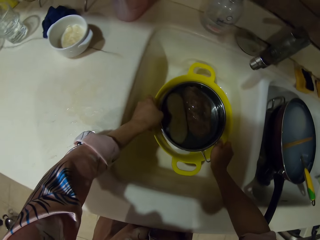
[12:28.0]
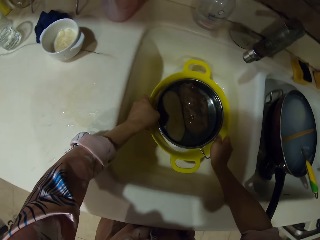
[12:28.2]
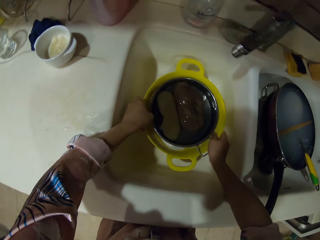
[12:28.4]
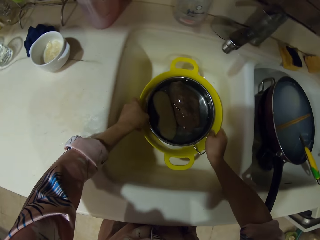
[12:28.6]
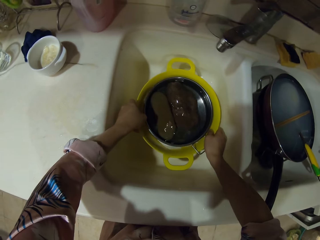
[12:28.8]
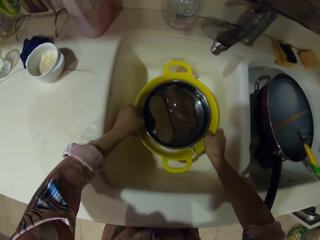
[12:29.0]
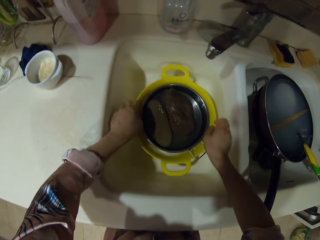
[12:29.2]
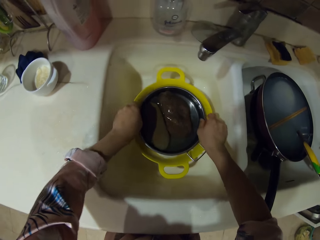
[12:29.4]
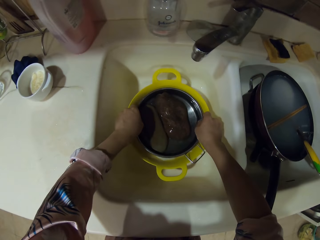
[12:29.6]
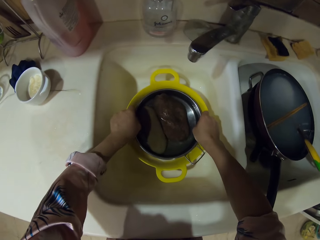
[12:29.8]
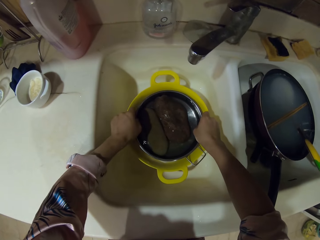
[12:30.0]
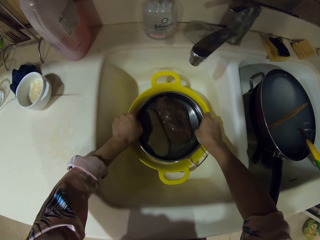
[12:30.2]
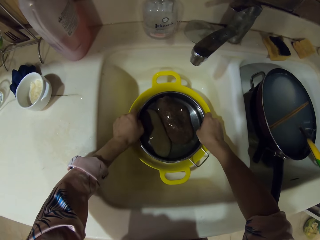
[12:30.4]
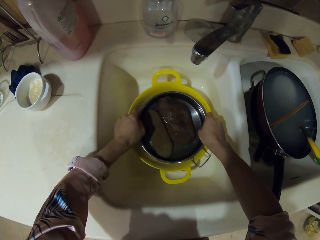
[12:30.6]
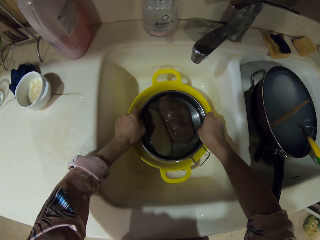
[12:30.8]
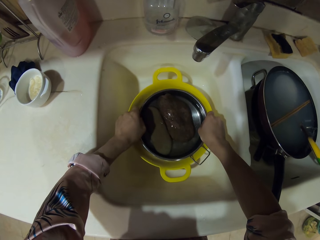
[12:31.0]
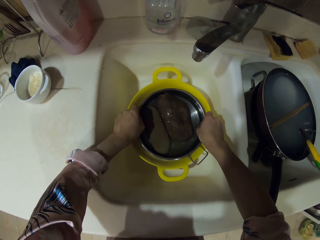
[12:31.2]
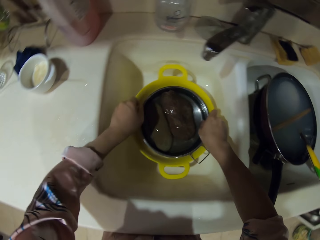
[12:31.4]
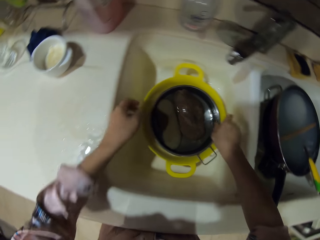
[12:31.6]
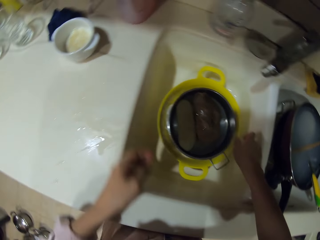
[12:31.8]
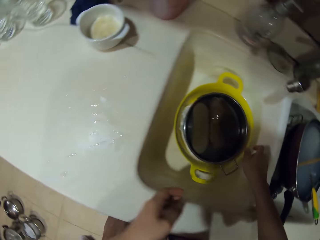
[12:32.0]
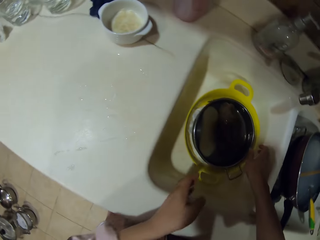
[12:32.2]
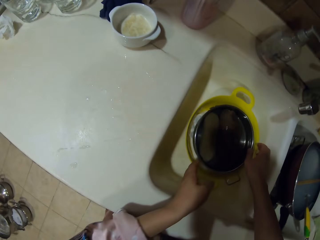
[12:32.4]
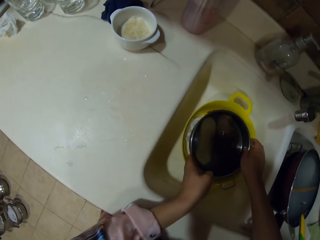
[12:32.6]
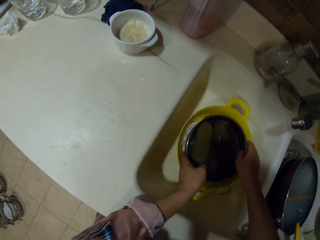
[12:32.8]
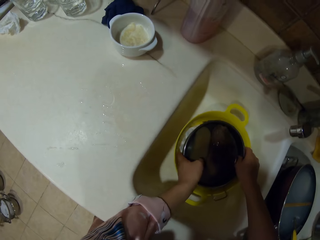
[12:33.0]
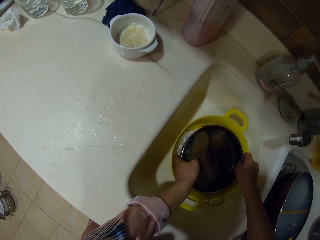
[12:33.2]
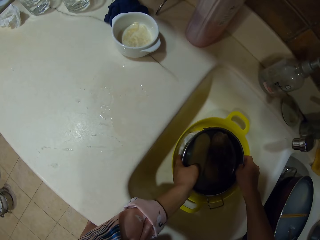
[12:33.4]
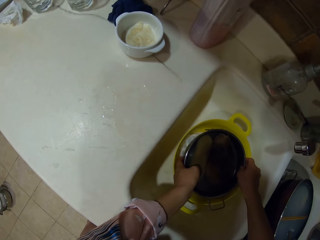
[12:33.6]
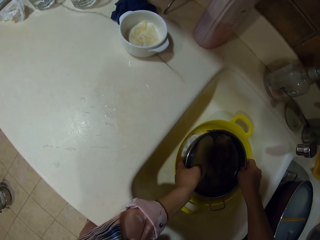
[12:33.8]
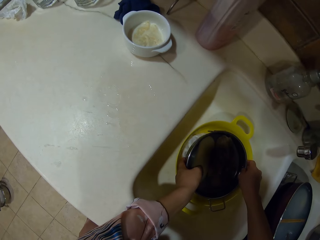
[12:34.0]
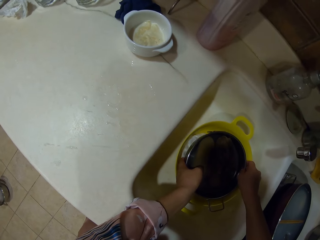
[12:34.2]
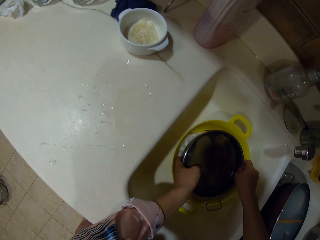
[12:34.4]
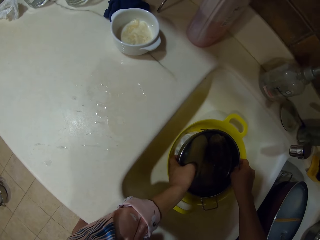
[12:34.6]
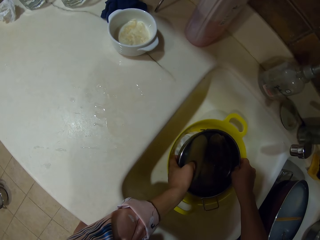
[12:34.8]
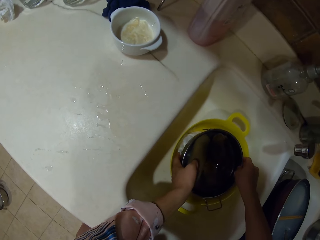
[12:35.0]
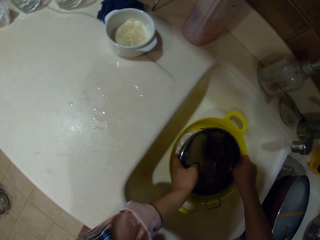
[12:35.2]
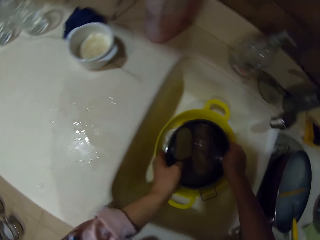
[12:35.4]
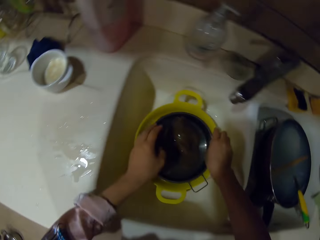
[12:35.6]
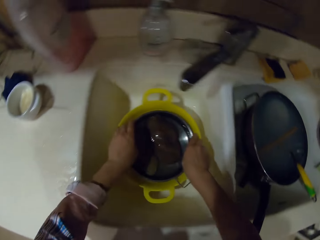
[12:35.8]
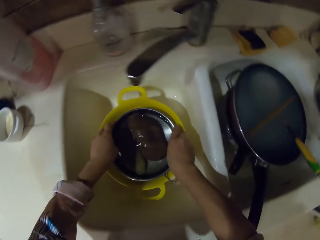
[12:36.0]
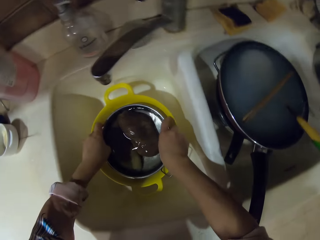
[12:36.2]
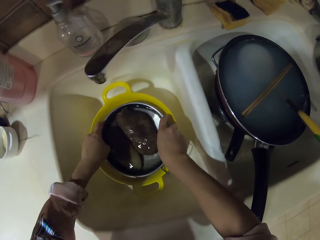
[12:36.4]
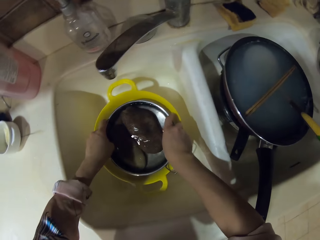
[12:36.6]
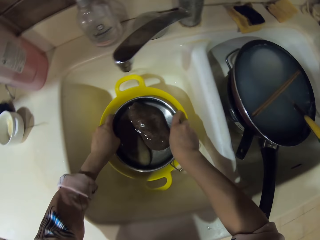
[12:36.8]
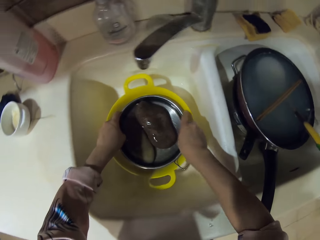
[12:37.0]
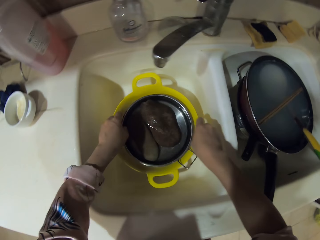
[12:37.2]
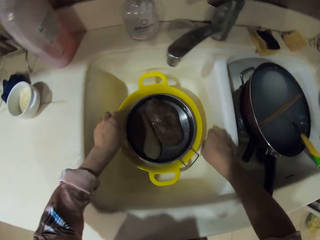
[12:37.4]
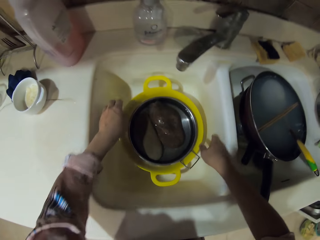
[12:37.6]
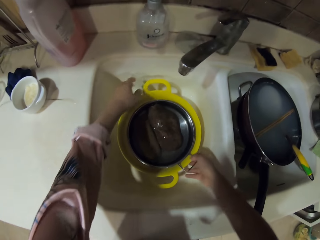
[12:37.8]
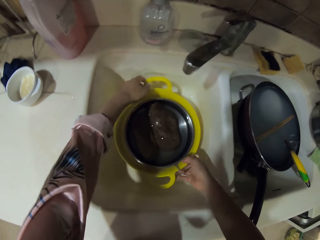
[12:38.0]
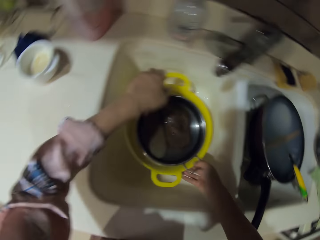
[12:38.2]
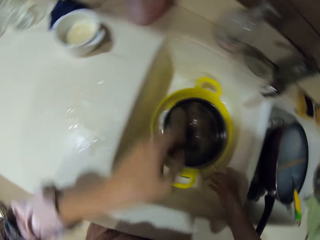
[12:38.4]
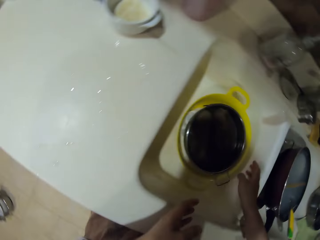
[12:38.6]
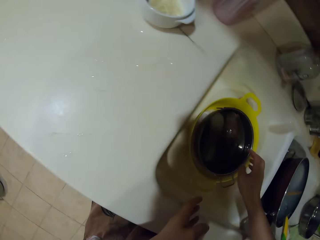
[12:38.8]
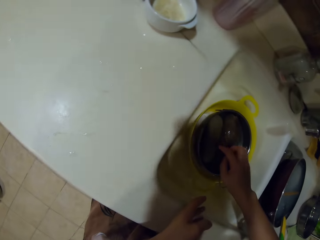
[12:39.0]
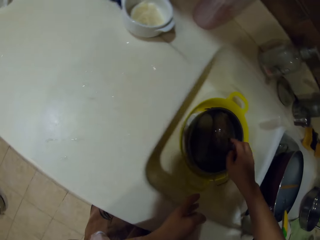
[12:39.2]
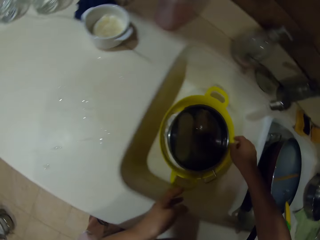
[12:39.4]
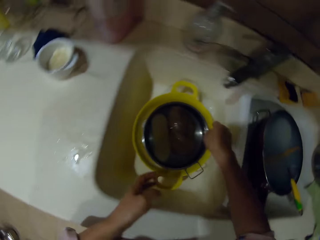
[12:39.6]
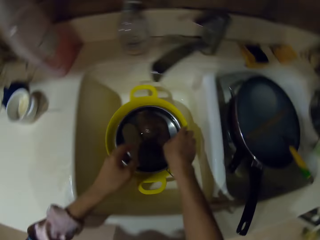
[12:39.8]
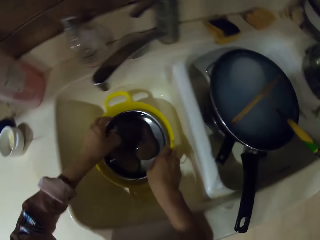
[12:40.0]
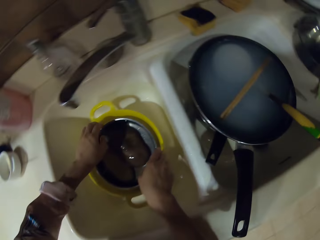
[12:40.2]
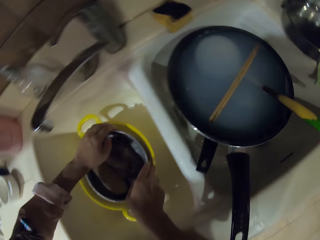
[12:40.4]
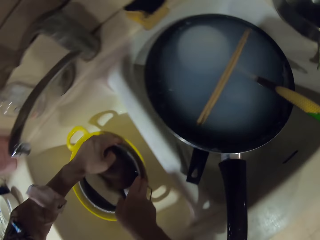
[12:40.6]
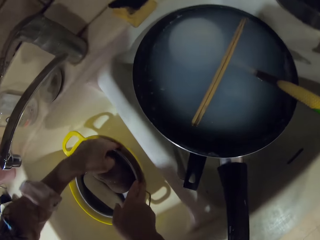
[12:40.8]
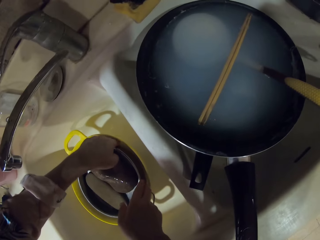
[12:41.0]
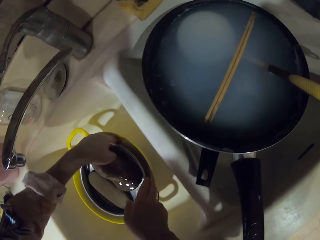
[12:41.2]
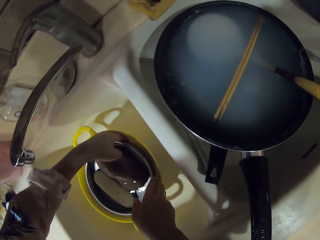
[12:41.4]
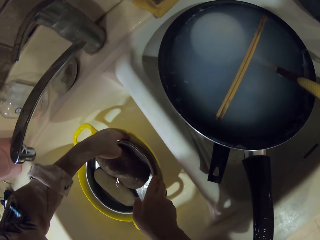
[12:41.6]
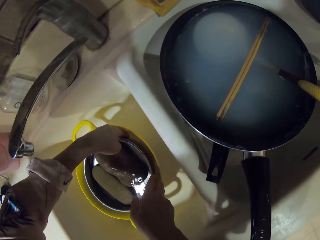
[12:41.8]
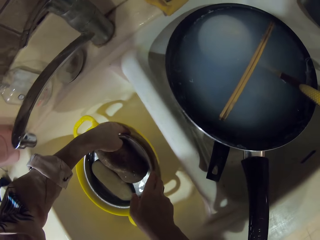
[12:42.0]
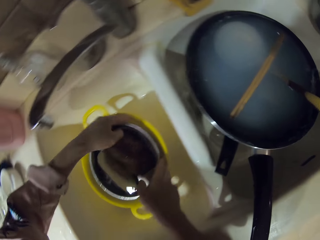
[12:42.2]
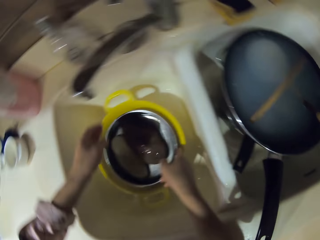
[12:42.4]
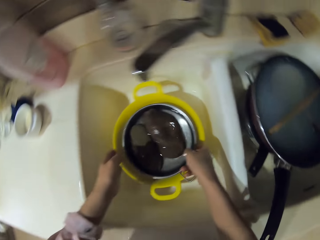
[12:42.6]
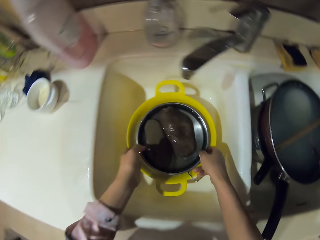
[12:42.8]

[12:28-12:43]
The camera wearer holds a sieve dish in the sink. They move a tray. They move hands. They hold the tray. They hold the sieve dish in the sink. They hold the tray.

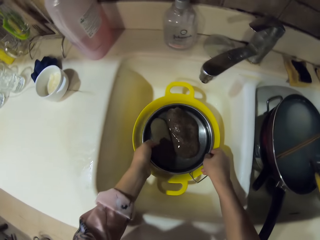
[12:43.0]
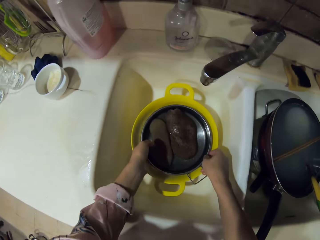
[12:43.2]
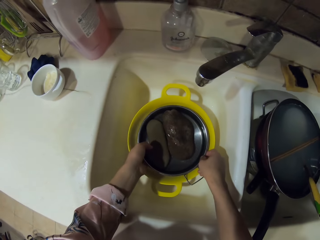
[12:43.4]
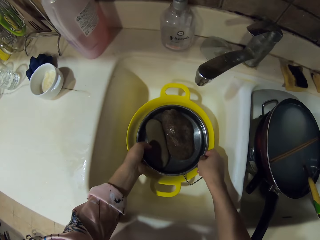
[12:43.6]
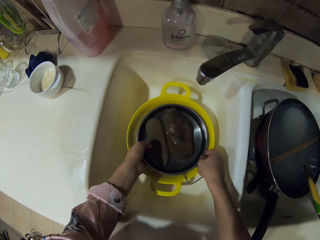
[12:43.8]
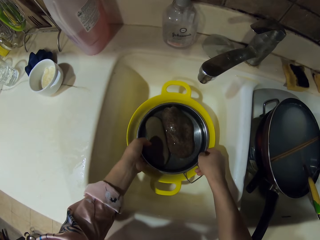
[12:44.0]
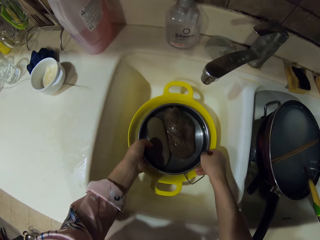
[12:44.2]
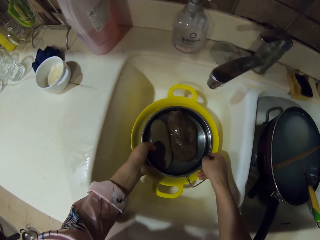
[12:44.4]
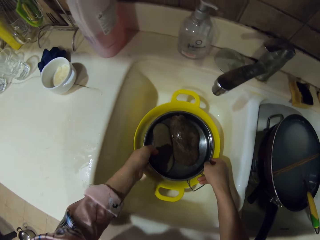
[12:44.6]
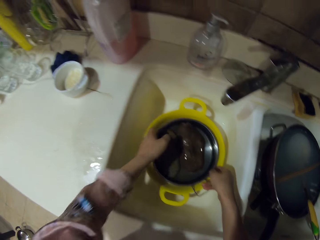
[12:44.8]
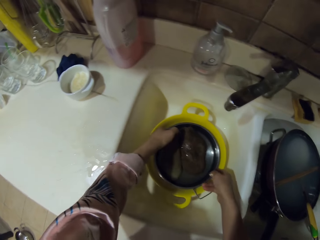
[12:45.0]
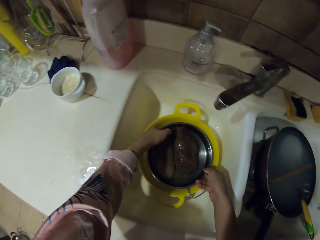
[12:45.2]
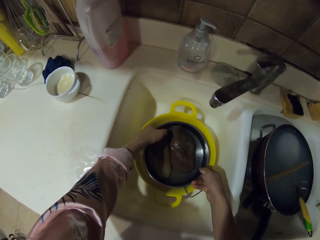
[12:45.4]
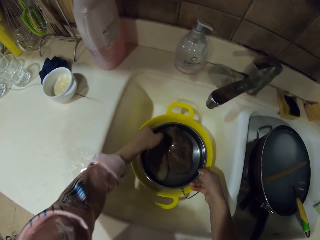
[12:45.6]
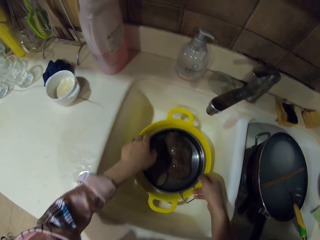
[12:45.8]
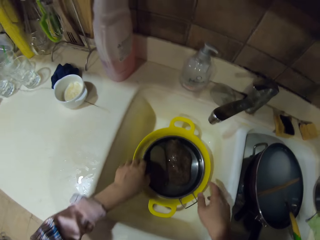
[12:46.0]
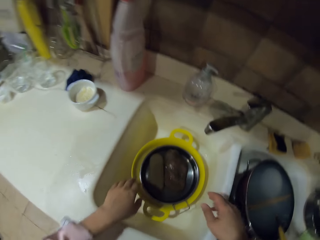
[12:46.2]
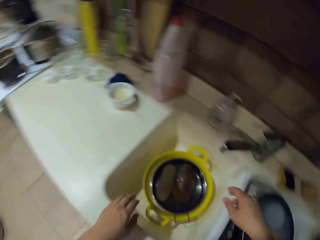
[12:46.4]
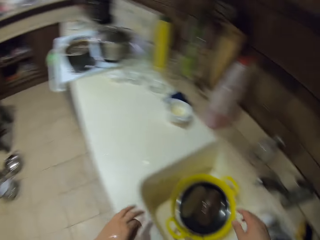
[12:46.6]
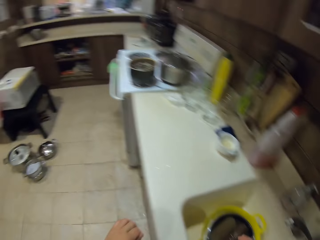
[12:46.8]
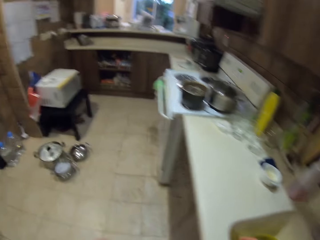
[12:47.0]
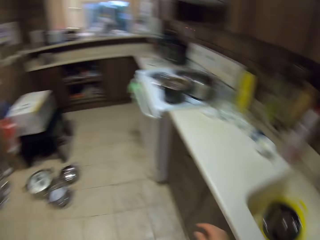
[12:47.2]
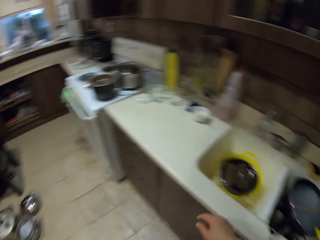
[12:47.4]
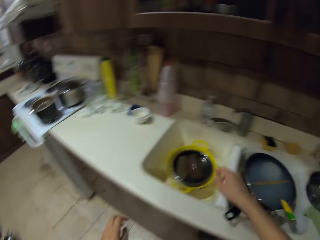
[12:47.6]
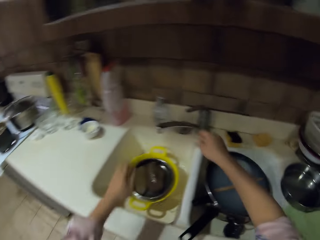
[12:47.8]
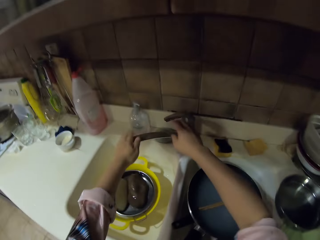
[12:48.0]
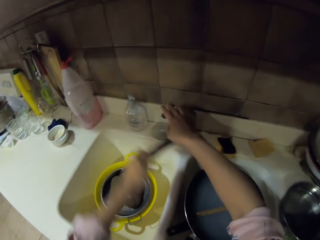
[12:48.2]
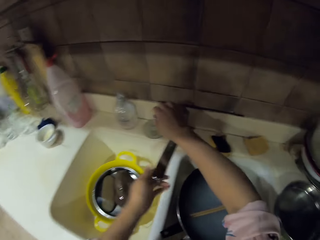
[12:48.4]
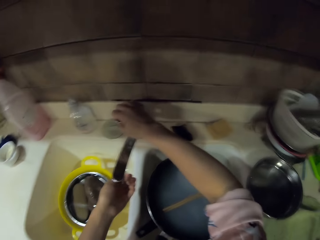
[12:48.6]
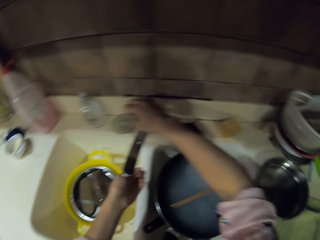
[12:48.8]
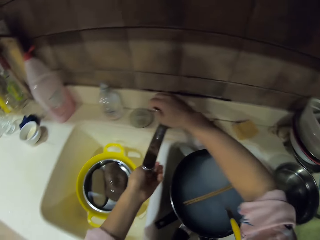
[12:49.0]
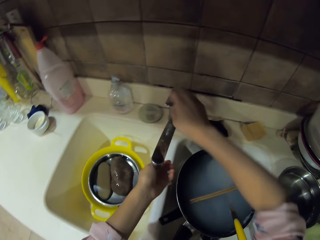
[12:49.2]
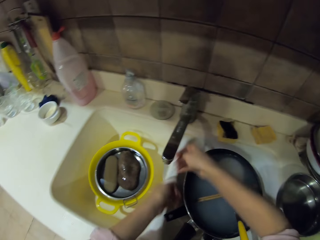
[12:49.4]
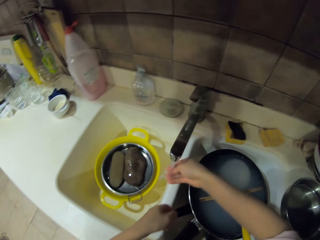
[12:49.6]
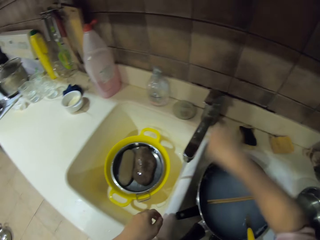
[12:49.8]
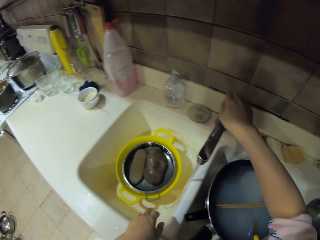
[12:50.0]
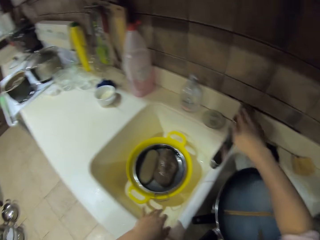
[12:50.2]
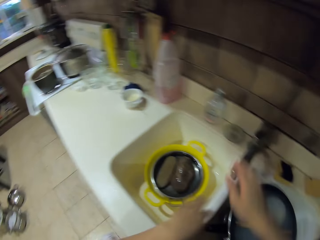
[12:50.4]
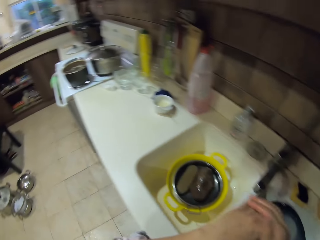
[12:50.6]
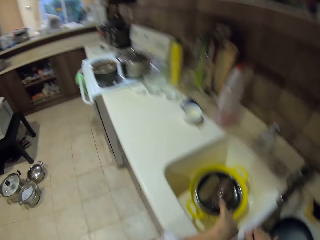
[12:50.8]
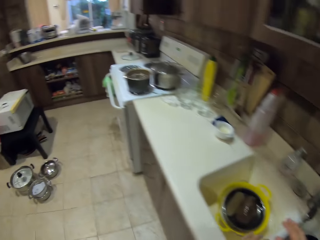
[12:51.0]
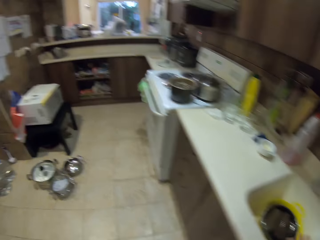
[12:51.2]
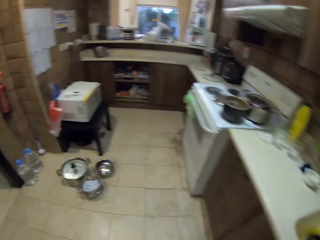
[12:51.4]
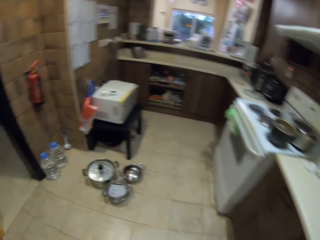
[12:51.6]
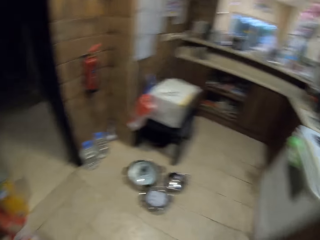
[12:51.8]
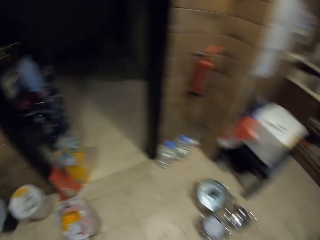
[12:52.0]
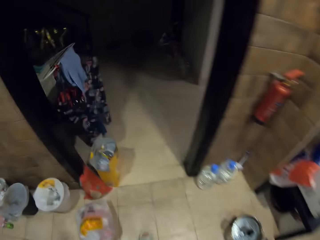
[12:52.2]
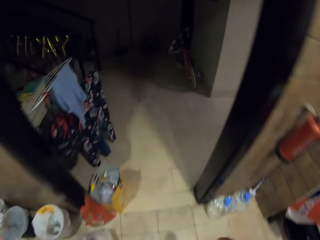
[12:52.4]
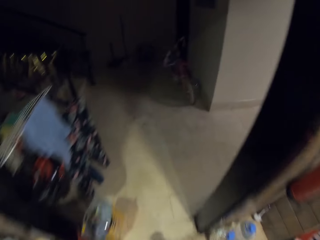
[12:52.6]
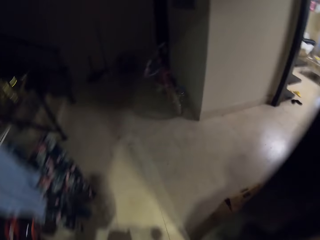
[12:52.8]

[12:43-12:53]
The camera wearer moves around. They turn a faucet sideways. They open the faucet. They rinse the hand in the sink. They close the faucet. They shake hands in the sink. They walk around.
